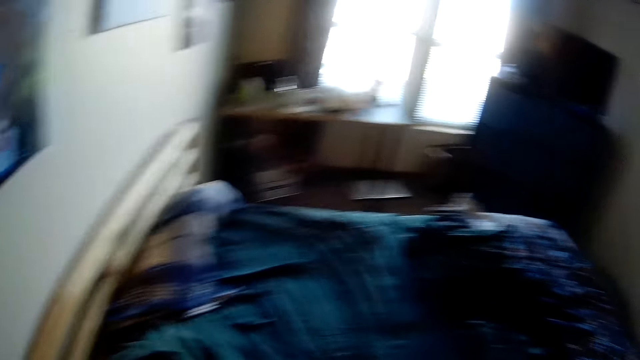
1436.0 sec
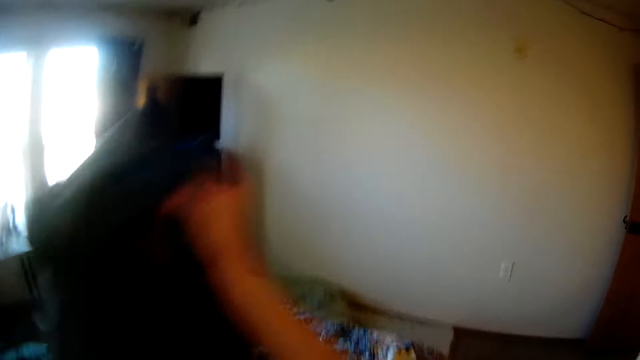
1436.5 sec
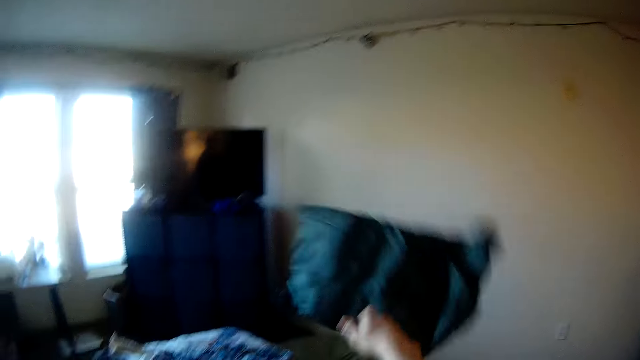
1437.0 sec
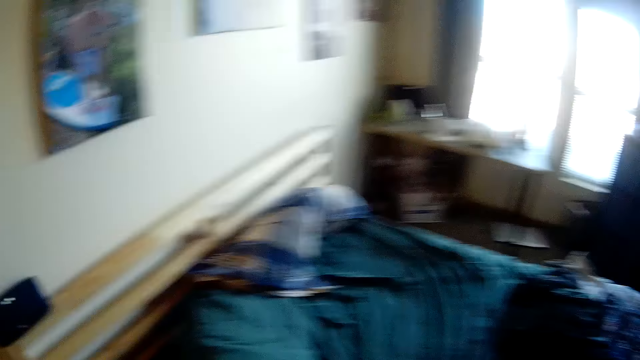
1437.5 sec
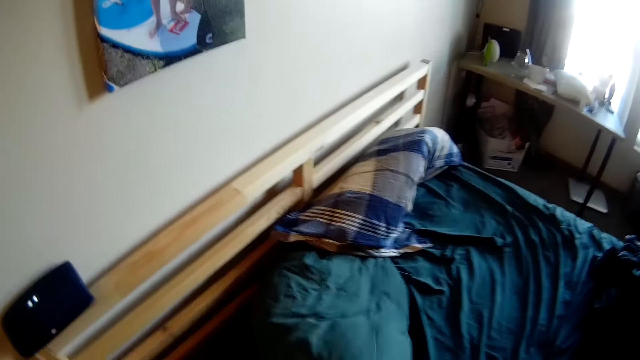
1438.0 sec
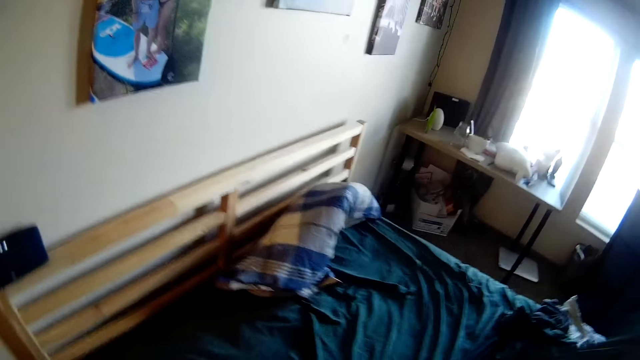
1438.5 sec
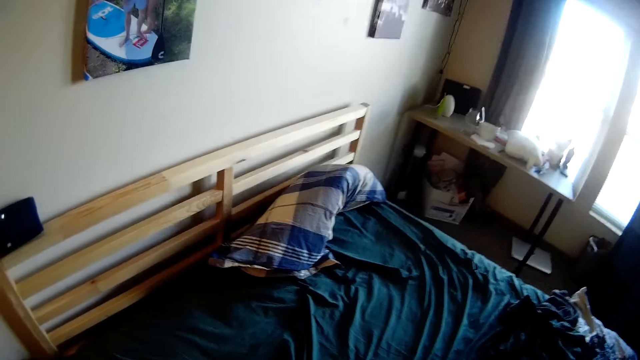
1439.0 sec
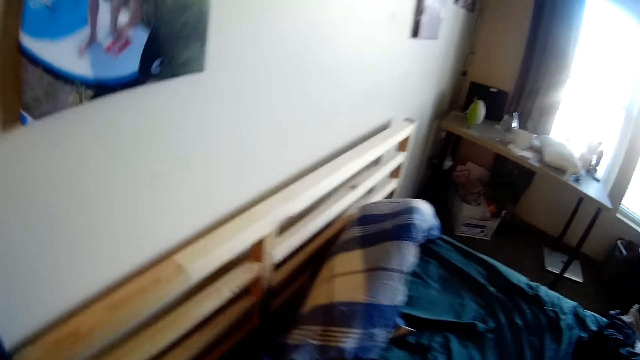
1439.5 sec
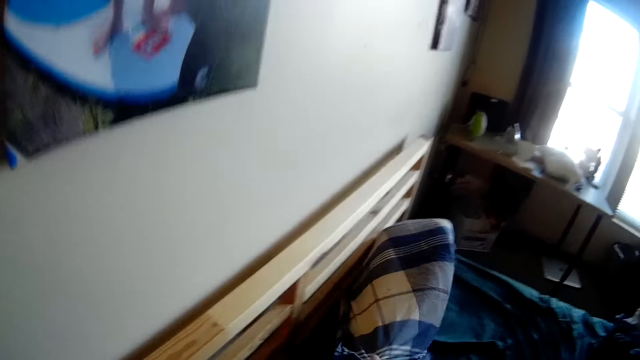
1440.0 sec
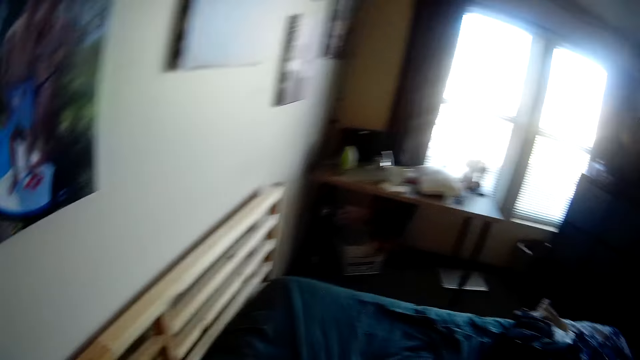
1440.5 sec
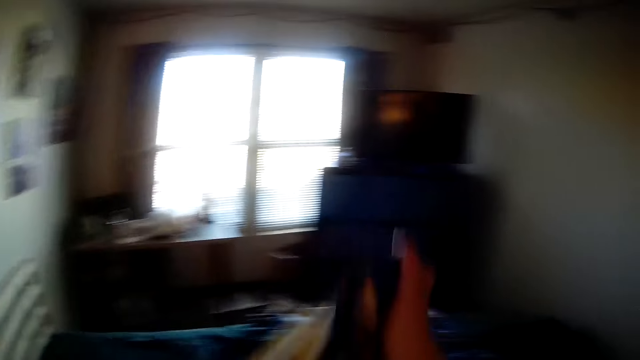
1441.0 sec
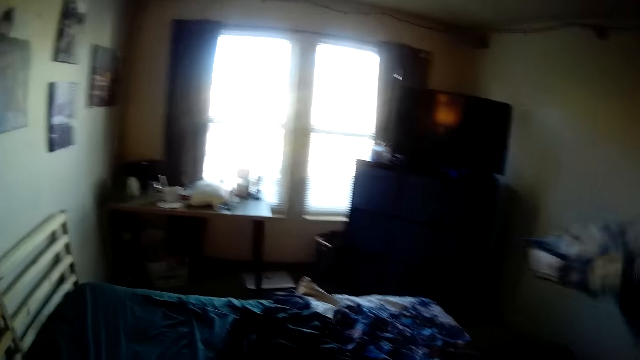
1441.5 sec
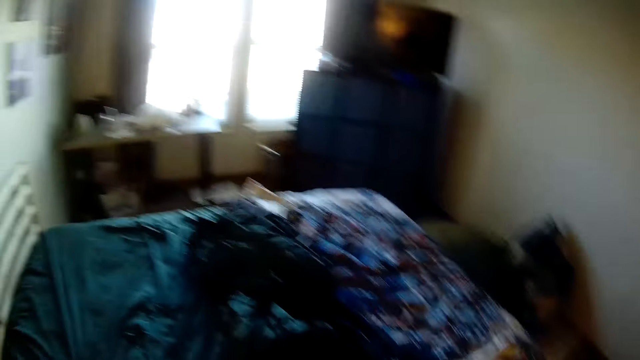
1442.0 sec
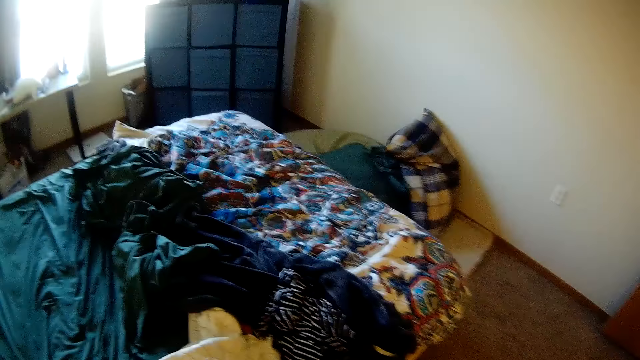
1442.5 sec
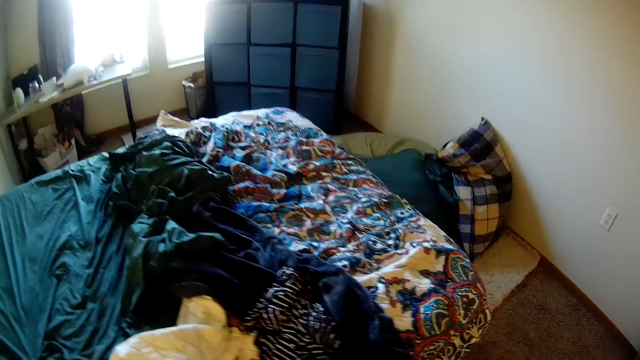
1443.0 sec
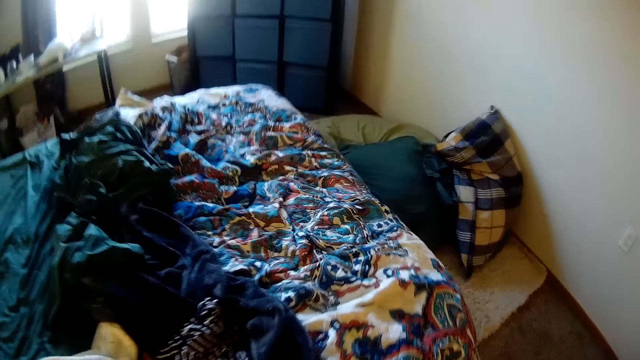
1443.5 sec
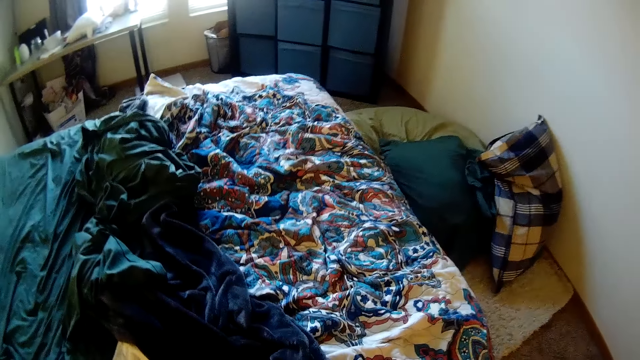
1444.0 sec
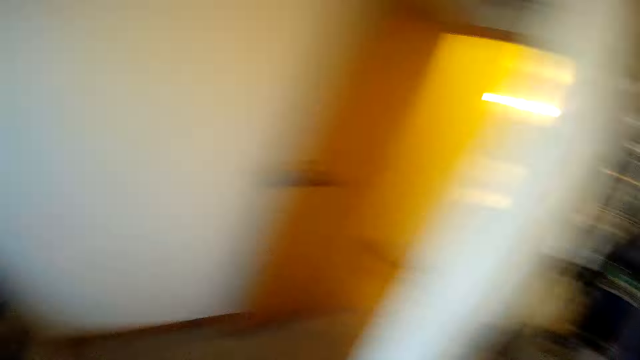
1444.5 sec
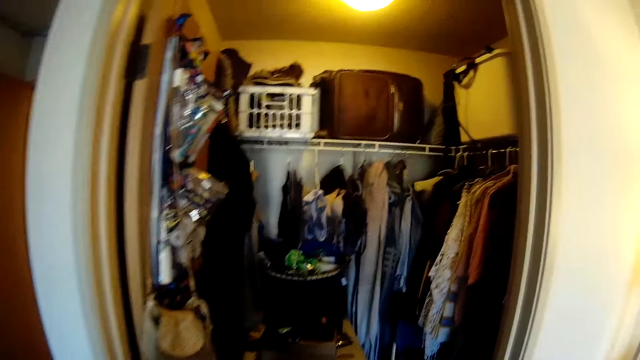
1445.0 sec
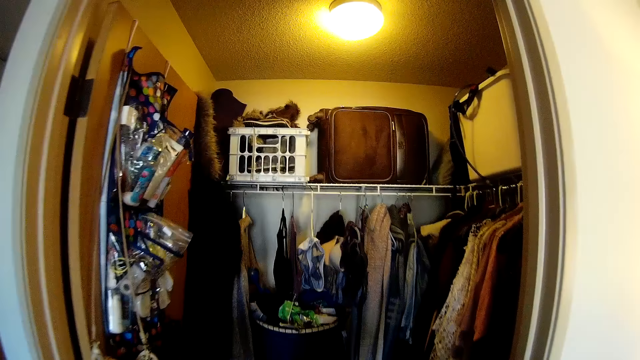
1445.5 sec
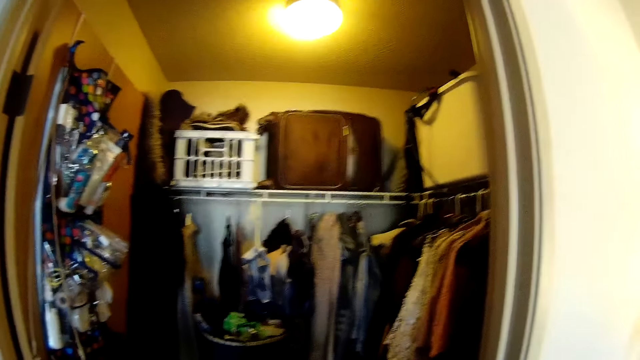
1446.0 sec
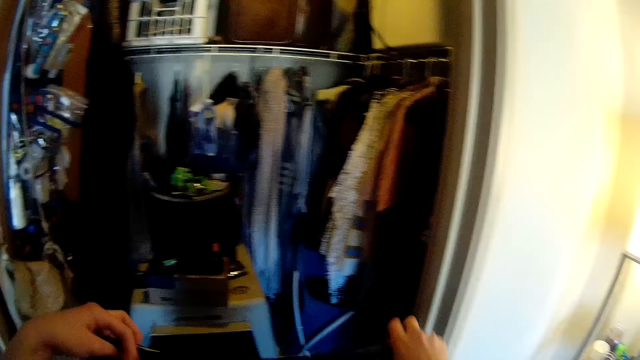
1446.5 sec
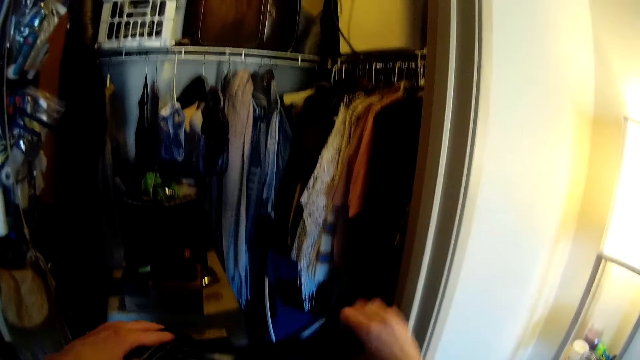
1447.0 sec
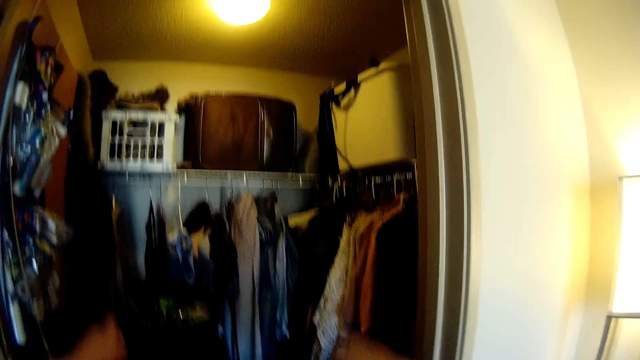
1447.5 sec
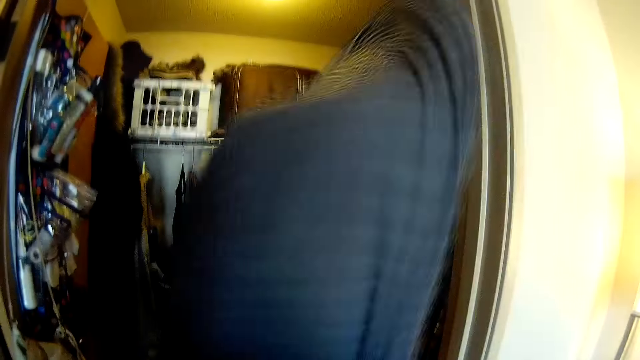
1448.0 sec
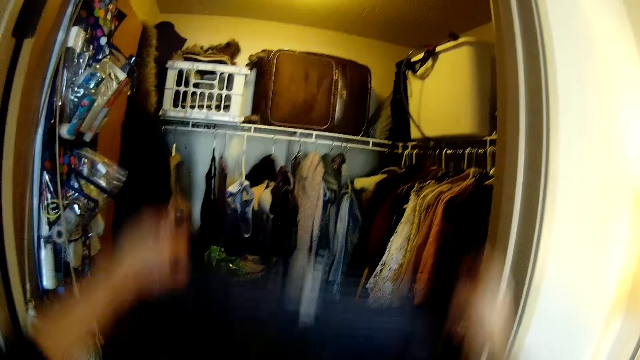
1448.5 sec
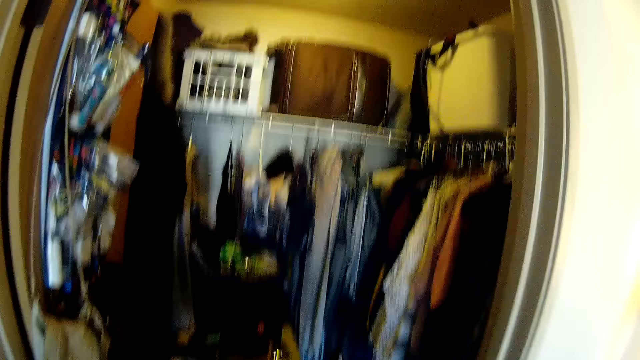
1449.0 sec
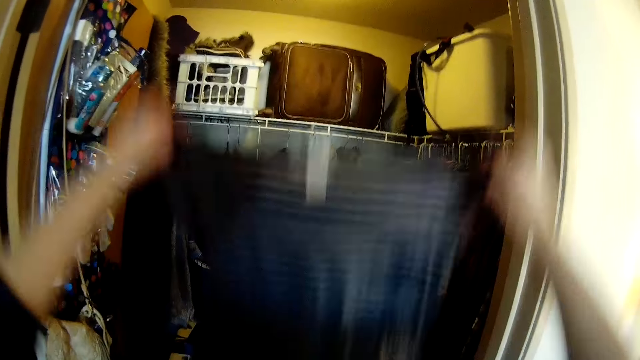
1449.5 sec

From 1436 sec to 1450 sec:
The camera wearer throws the pillow on the floor. They pick up the pillow from the bed. They pick up a pillow from the bed. They throw the pillow on the floor. They look around the room. They flap a cloth with his hand. They hold a shirt.

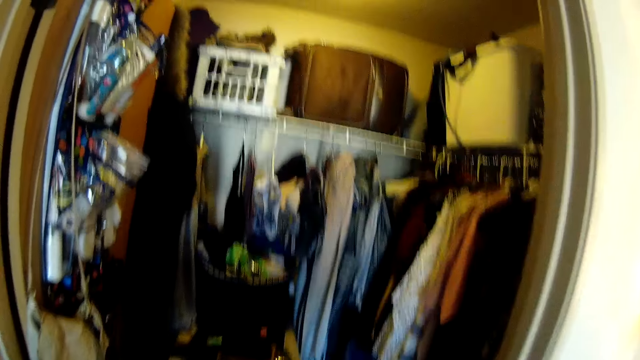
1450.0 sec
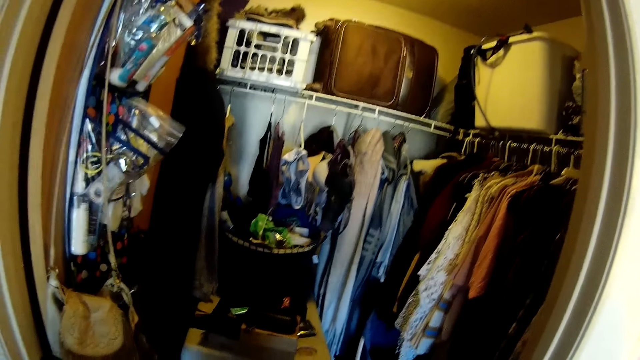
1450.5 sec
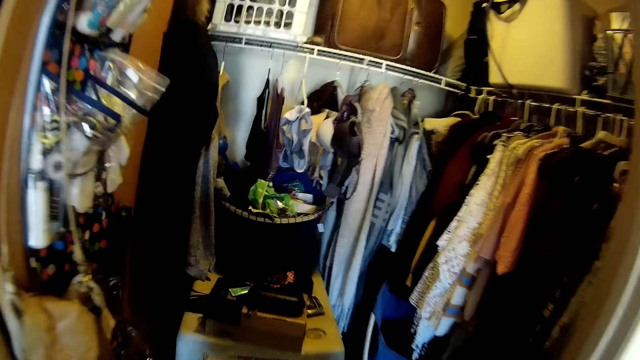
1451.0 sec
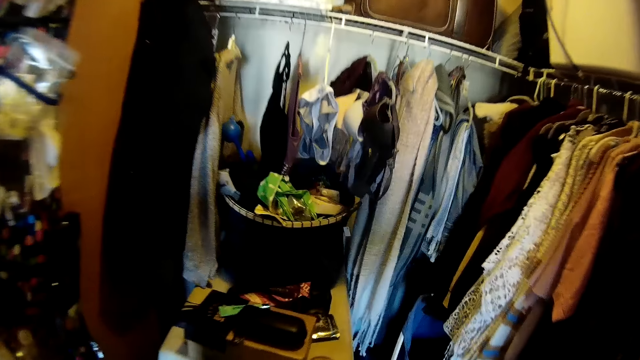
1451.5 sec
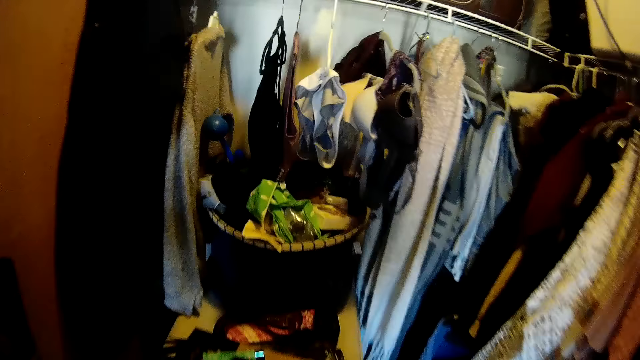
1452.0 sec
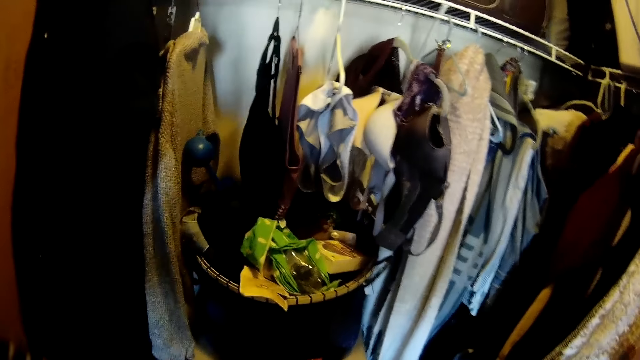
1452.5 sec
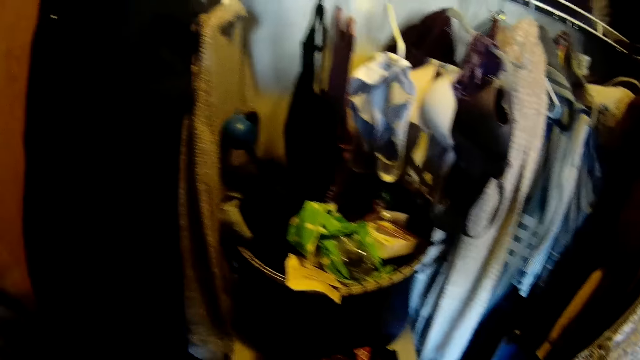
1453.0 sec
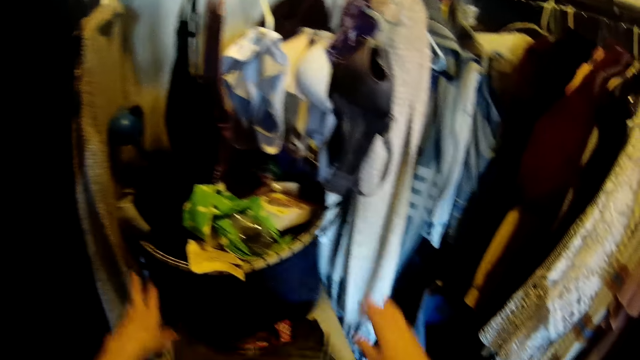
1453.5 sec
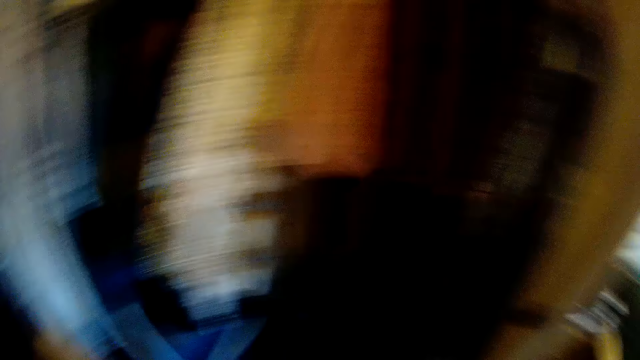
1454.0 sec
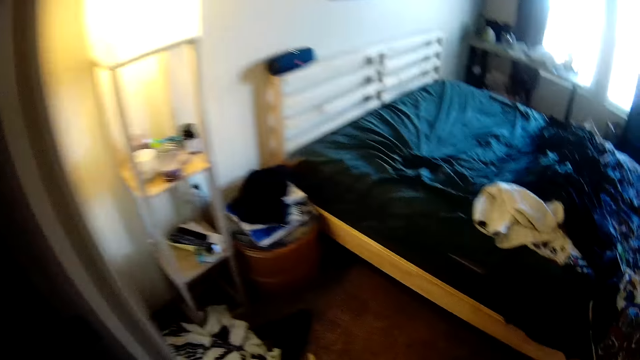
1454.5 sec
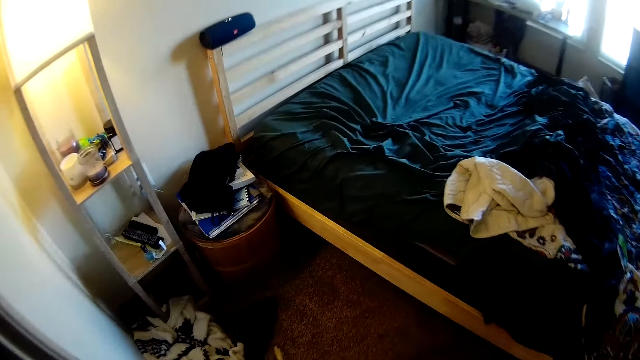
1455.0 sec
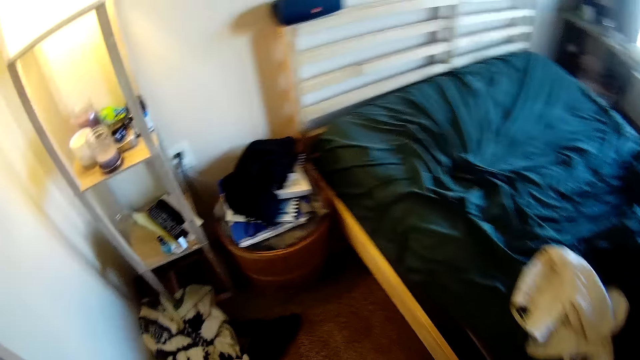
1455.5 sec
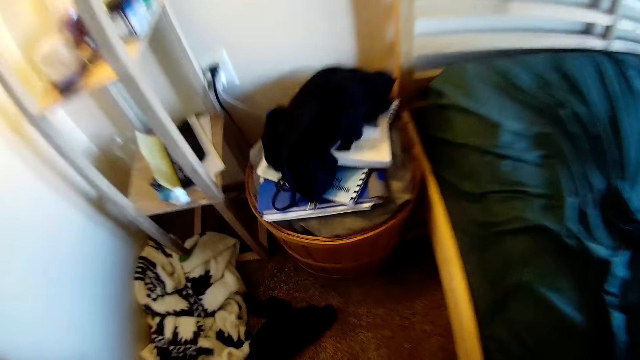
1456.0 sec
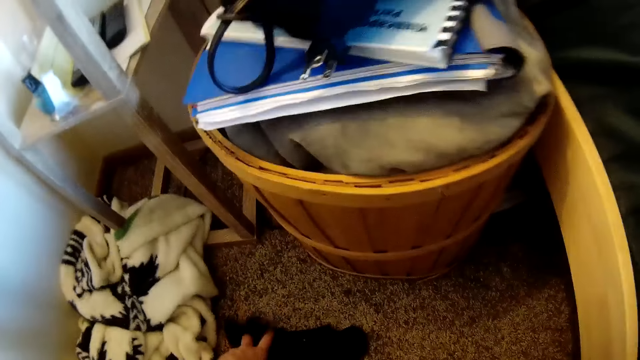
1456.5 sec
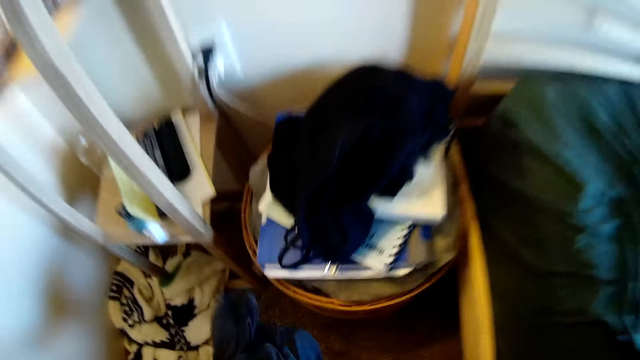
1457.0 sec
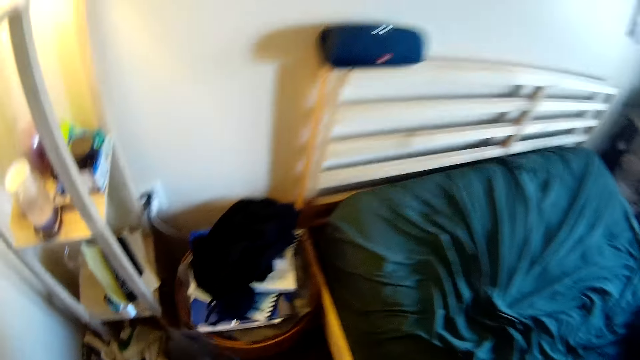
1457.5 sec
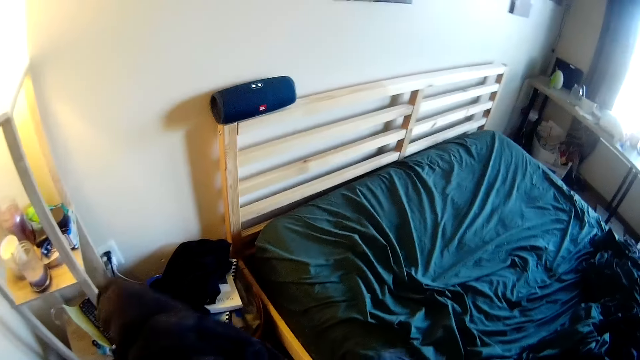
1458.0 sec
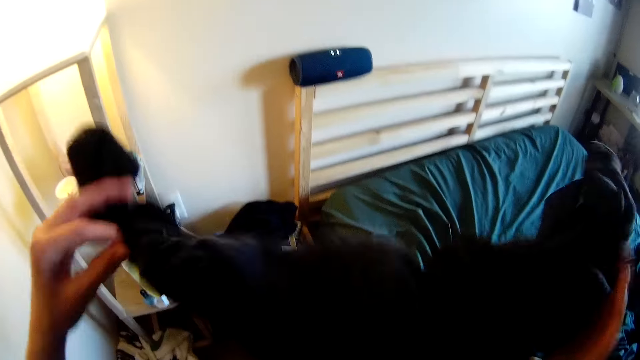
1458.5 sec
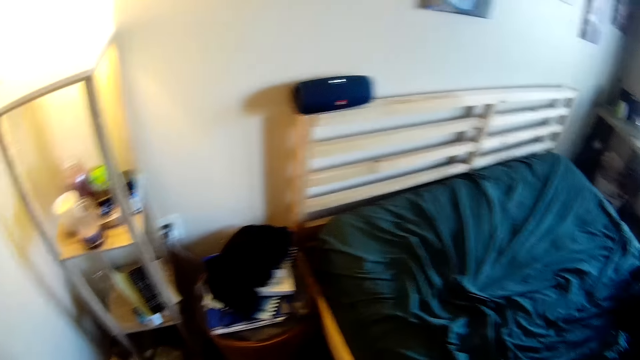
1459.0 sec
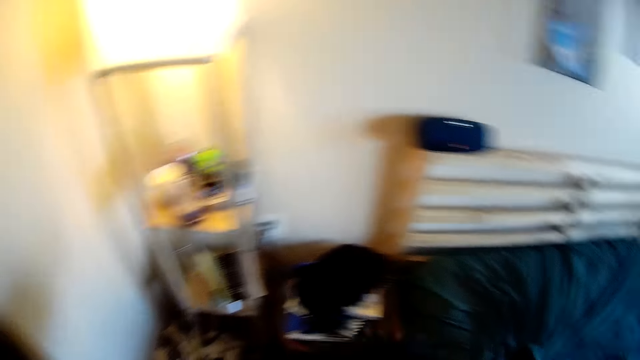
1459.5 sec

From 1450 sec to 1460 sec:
The camera wearer places the cloth or shirt on the dog kennel. He picks up a cloth from the floor with his hand.
